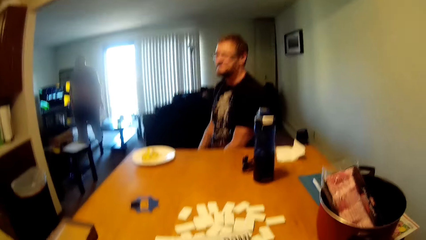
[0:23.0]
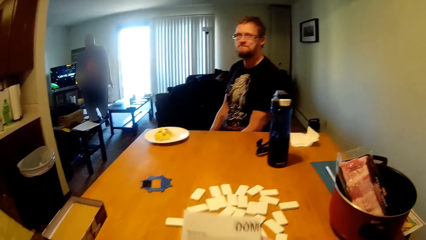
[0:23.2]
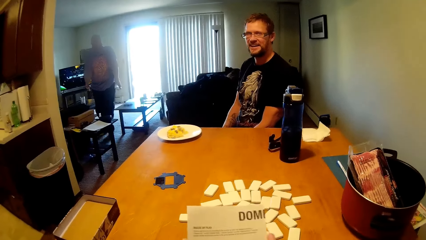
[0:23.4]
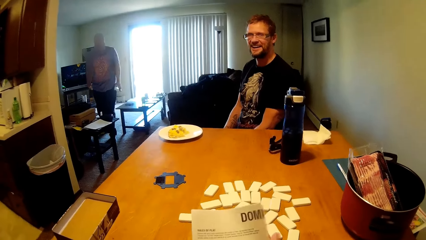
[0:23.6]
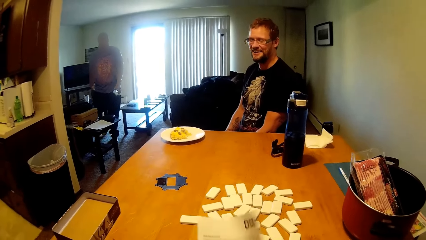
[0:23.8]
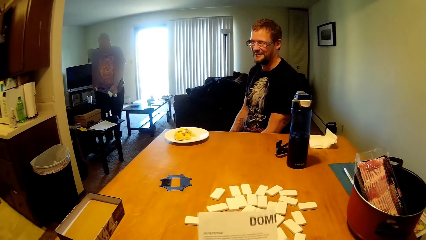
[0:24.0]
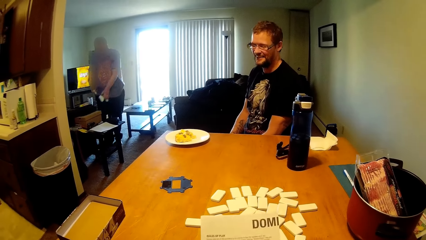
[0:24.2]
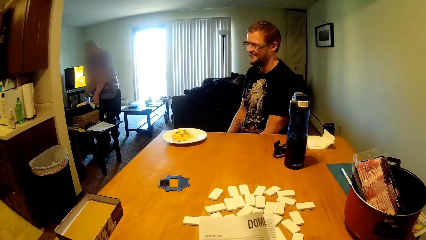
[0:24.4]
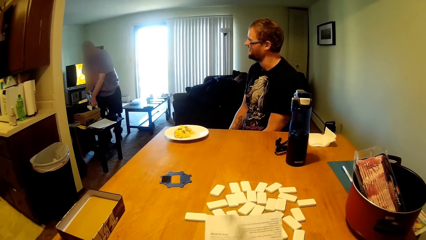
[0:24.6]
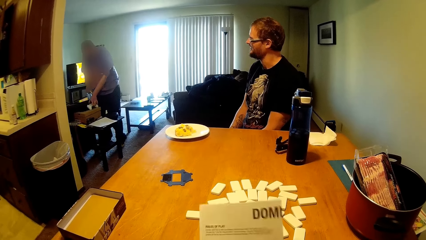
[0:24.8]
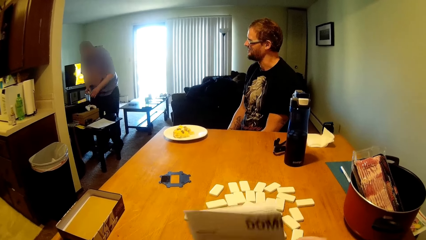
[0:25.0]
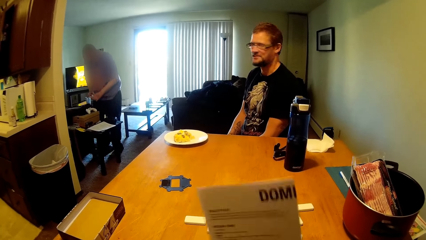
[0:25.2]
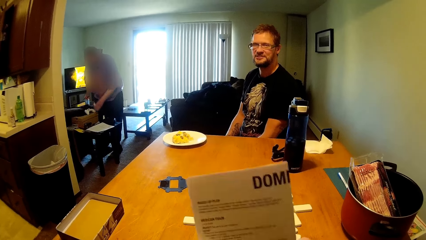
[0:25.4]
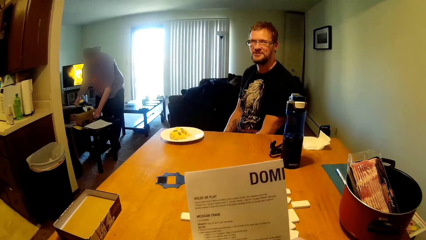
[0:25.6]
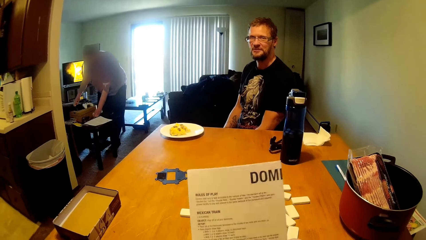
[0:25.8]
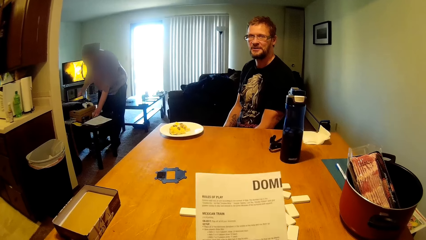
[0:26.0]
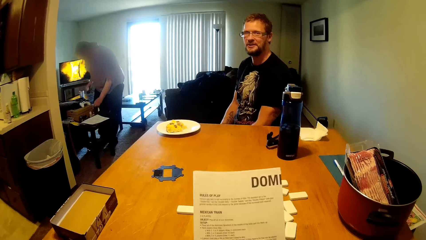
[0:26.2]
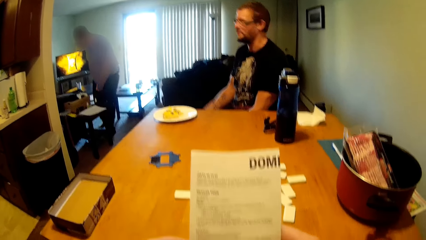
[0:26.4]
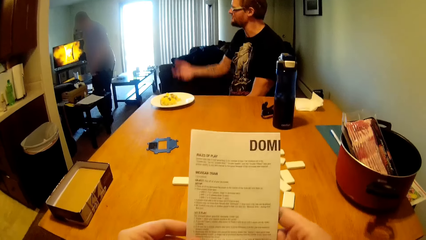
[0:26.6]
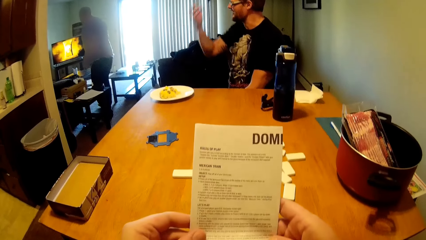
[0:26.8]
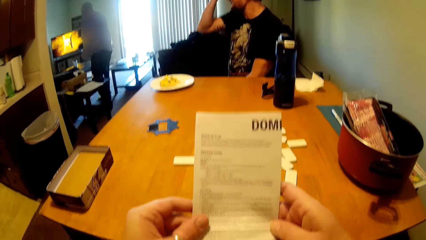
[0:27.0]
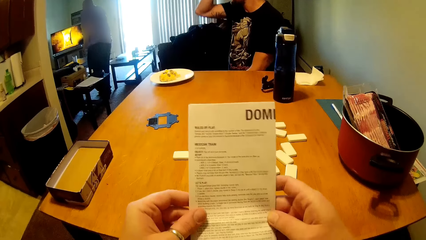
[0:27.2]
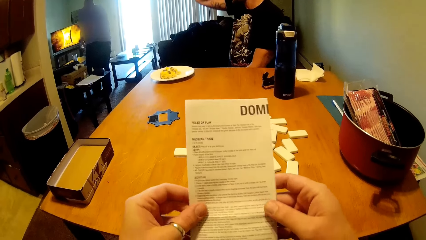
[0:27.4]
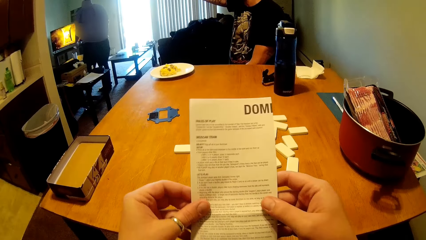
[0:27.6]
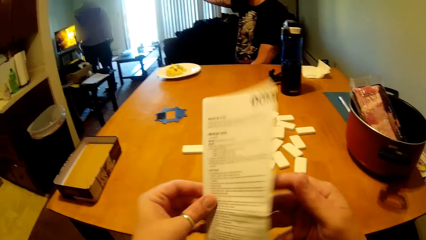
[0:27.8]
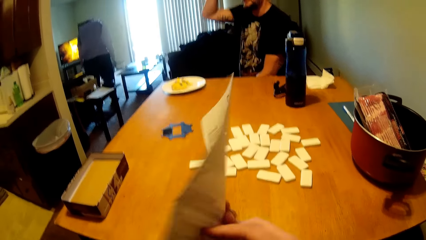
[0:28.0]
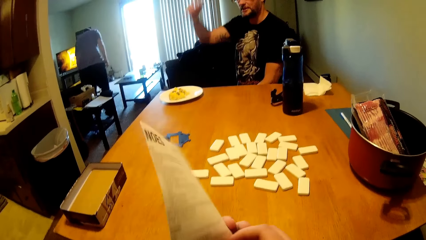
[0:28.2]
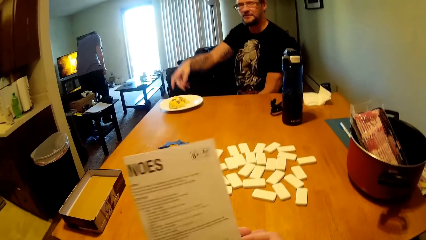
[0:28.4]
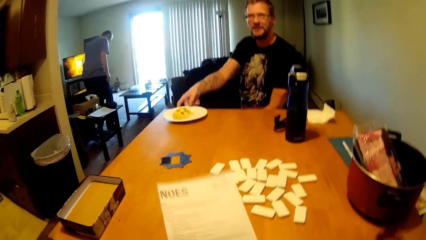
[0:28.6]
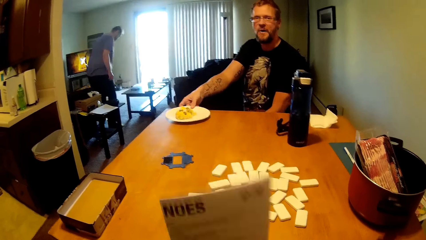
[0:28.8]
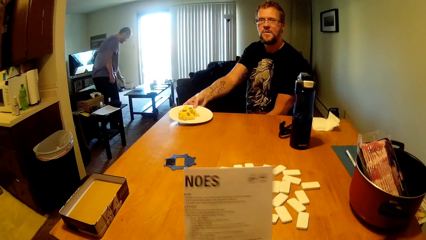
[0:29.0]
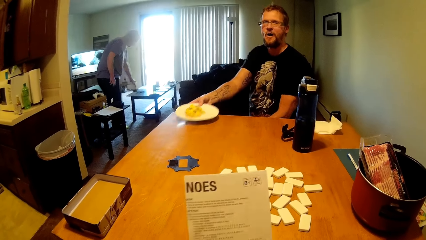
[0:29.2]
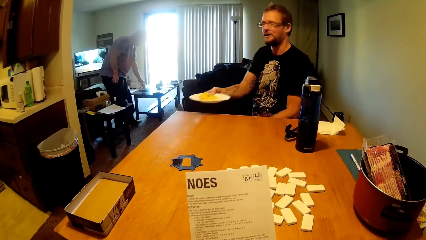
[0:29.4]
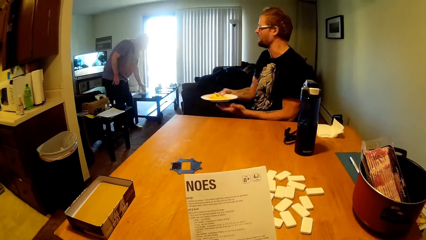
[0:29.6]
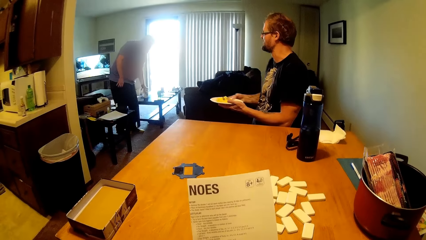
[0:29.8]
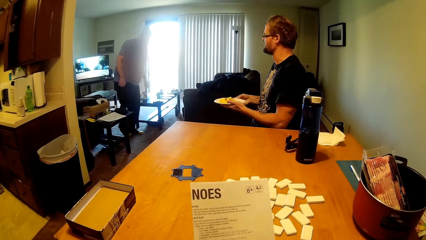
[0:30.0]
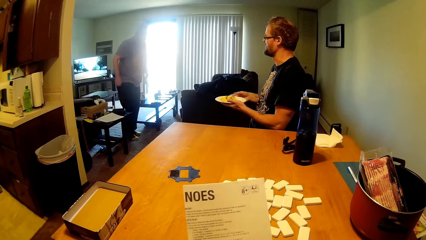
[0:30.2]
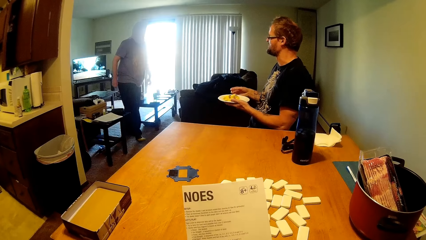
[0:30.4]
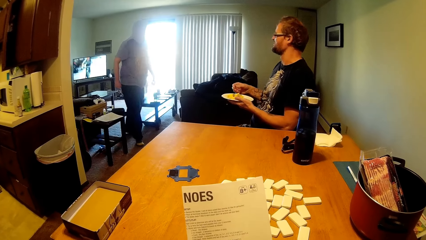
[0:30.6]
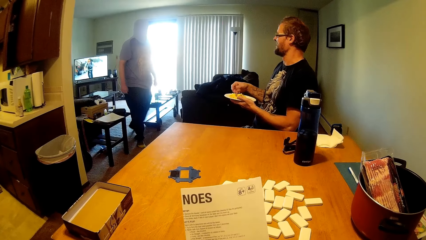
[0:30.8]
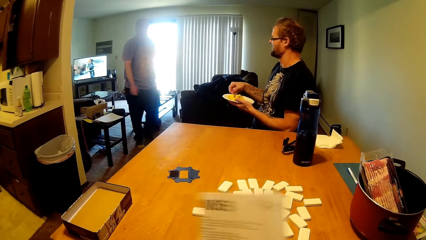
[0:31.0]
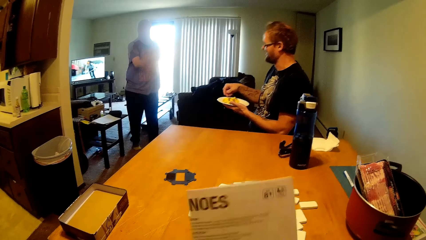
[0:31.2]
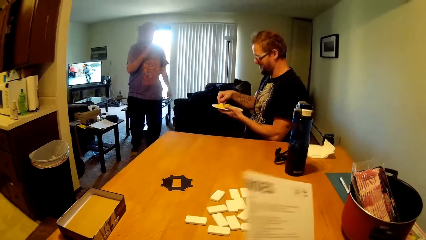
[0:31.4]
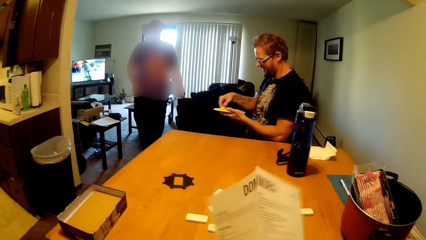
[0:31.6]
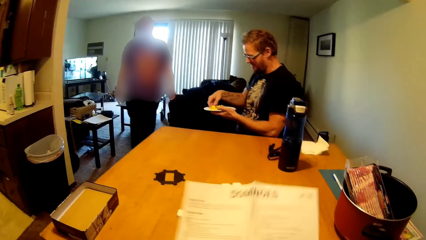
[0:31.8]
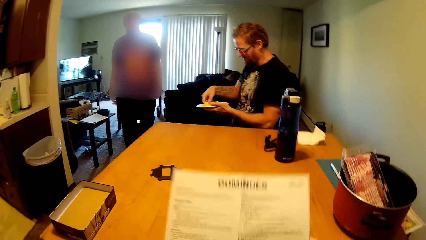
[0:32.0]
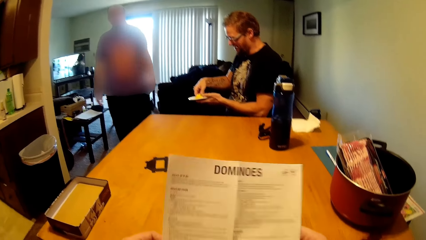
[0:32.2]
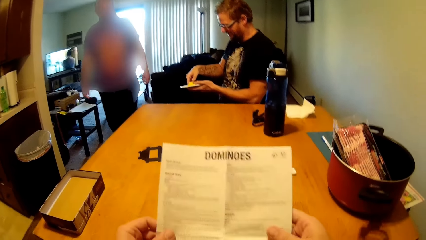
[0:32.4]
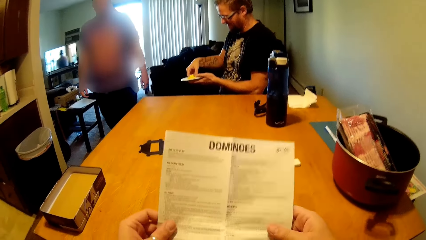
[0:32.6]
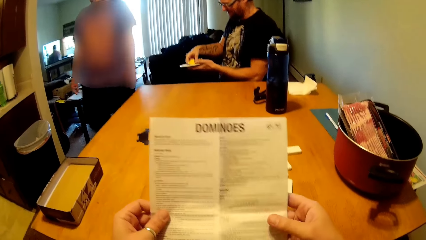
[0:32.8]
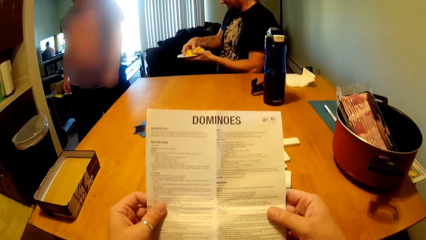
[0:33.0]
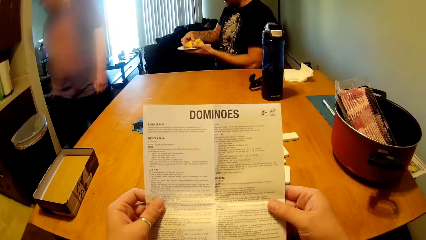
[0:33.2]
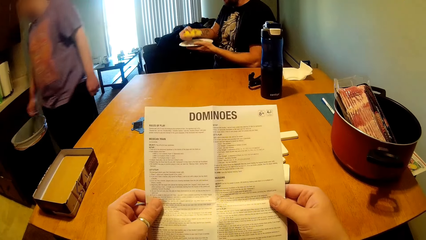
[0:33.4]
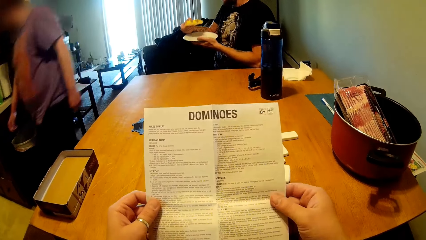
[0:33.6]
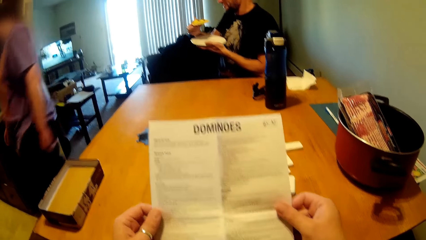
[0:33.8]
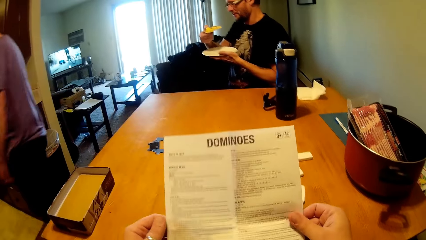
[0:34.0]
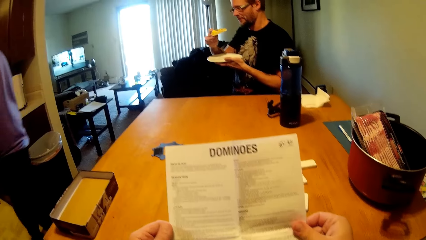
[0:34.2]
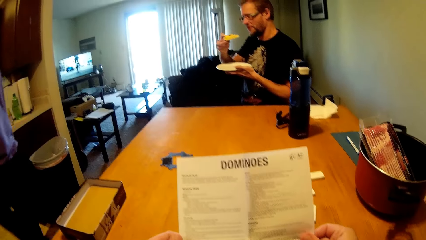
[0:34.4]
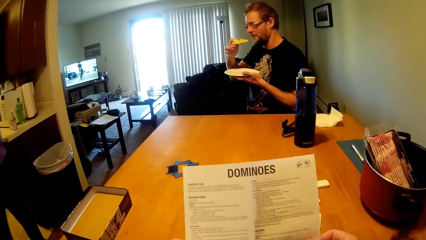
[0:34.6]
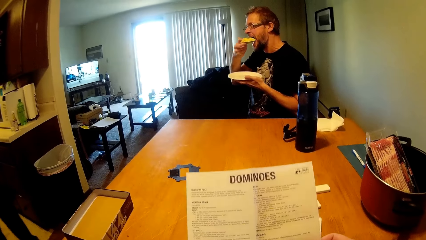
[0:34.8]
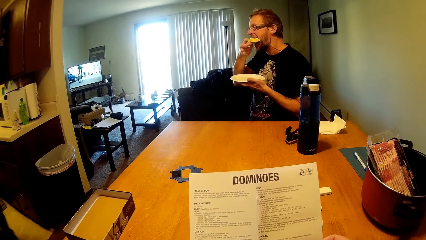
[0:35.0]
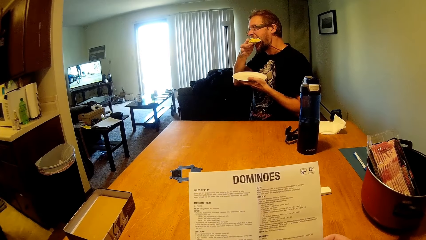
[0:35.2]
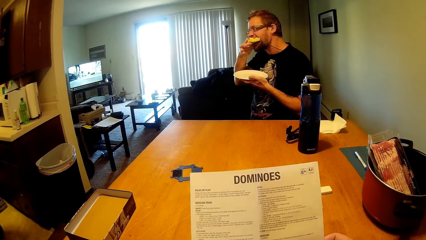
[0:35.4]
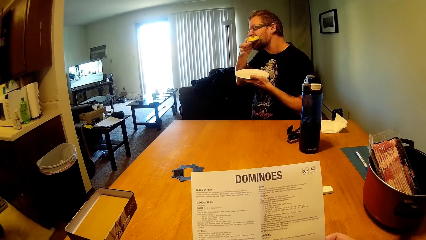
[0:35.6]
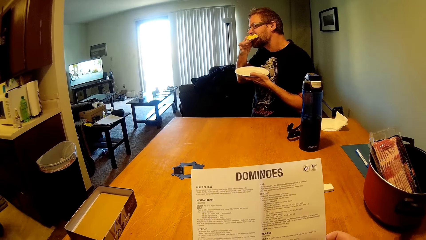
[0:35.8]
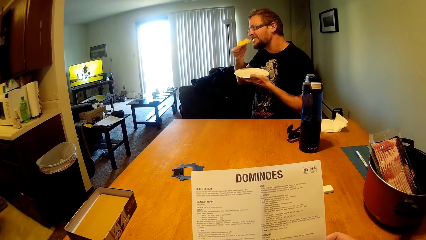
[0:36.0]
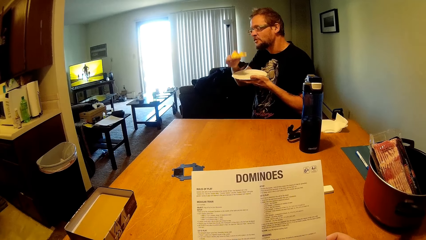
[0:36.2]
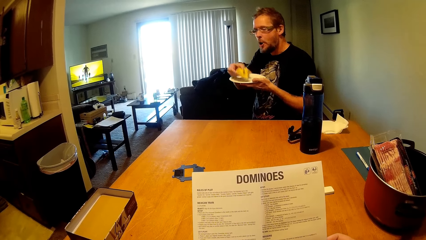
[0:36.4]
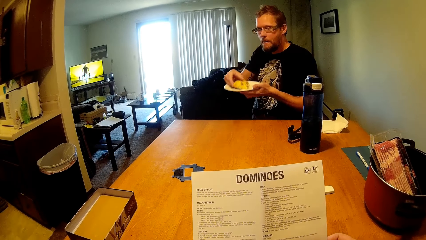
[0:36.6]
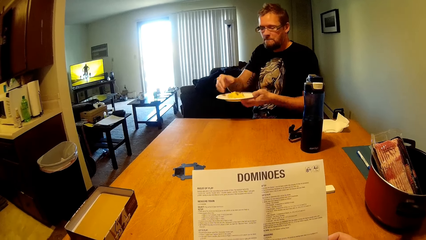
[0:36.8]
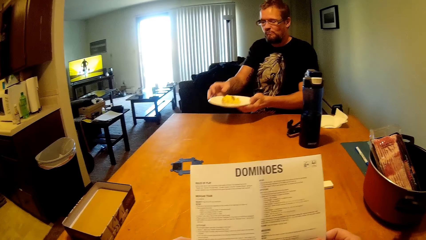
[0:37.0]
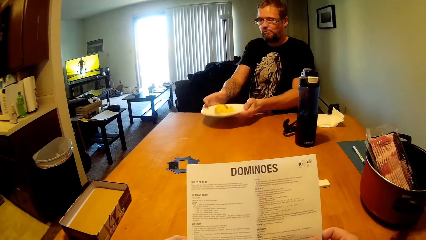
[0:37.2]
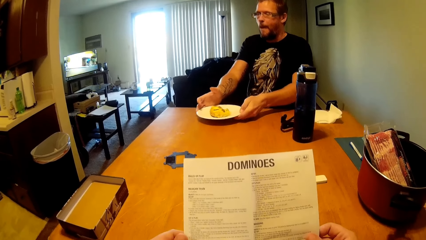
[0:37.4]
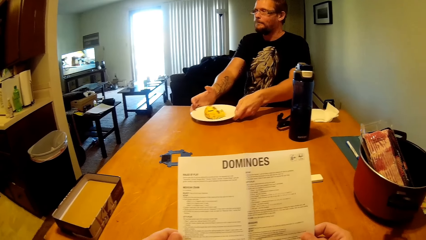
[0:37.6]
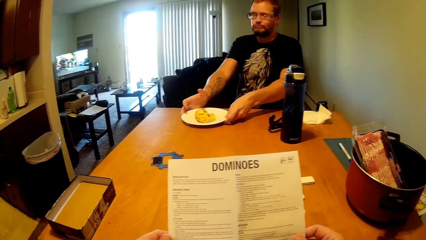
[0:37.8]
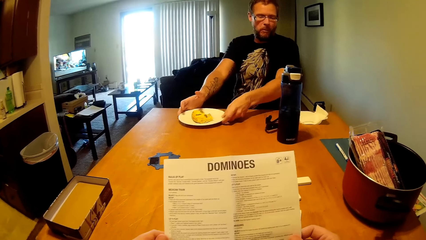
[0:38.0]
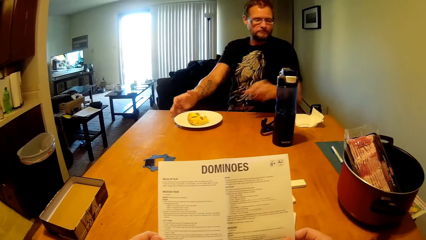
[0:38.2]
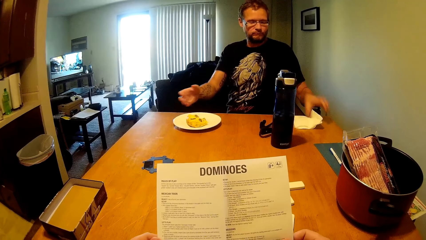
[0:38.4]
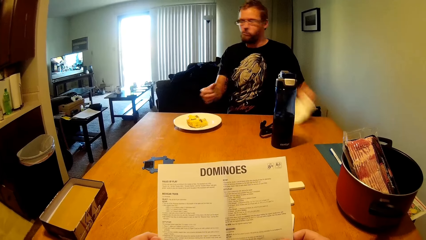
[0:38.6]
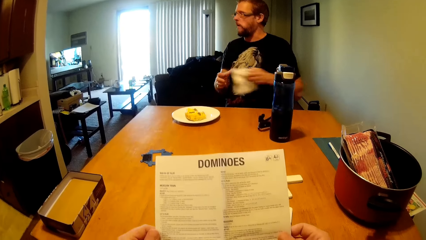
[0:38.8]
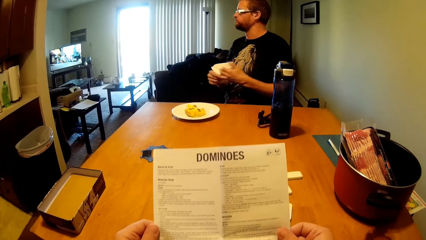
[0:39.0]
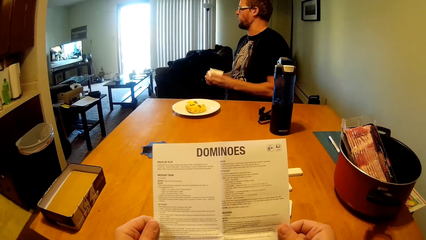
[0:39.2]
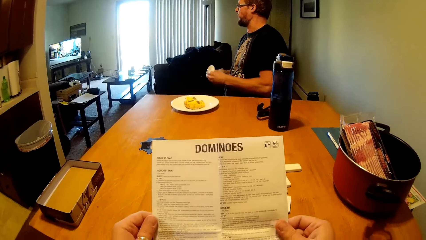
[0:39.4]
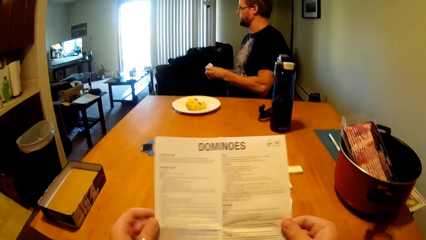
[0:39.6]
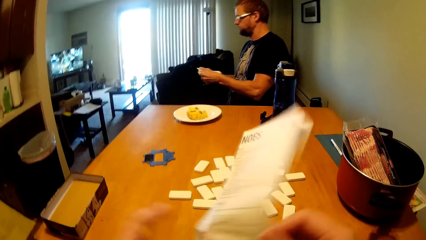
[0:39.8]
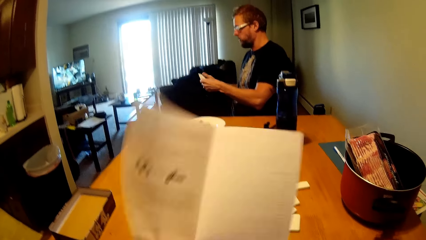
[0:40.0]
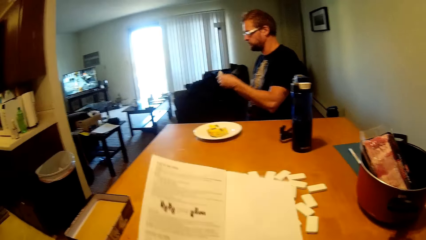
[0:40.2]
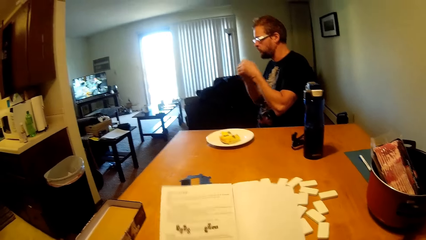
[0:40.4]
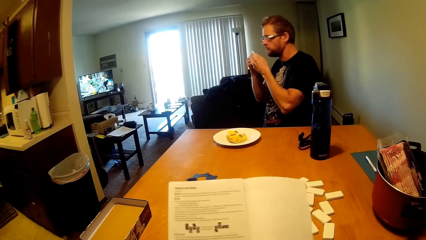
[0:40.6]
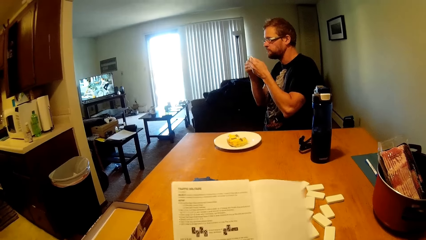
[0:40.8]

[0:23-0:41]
A person talks to the camera wearer. The camera wearer grabs a paper and turns the paper. The person picks up a plate. The person eats the food. The person puts the plate on the table and picks up a napkin from the table.
